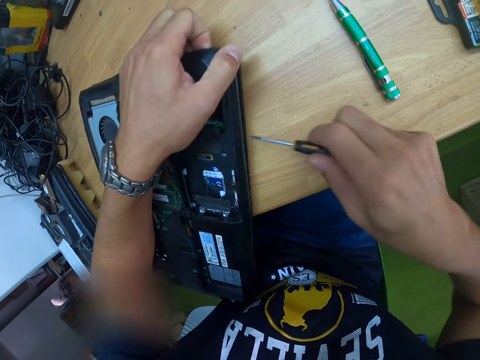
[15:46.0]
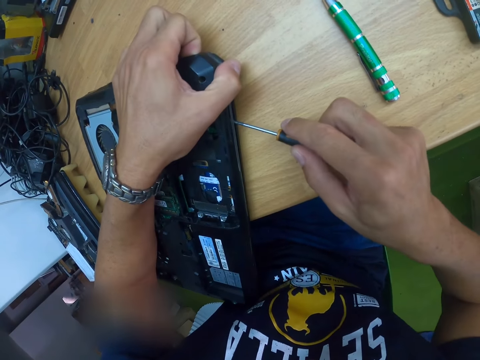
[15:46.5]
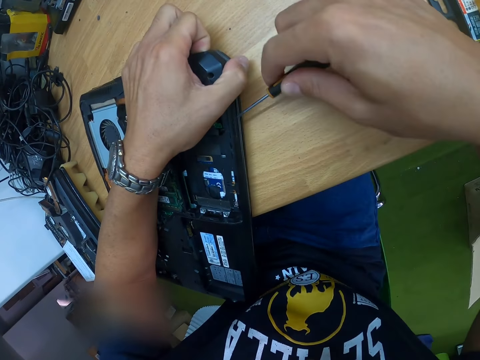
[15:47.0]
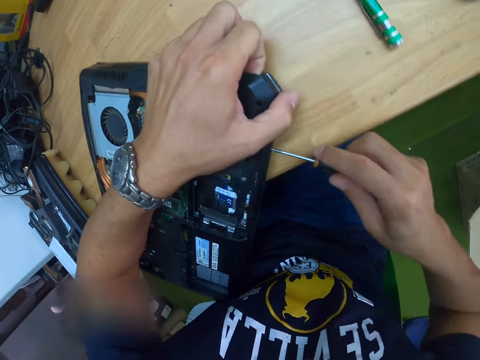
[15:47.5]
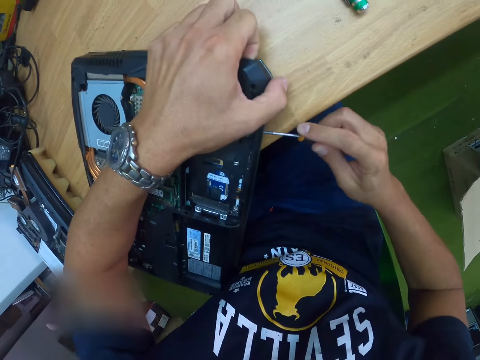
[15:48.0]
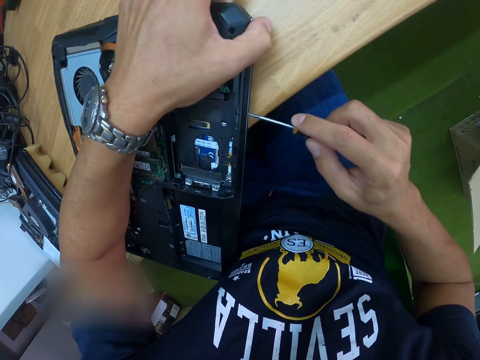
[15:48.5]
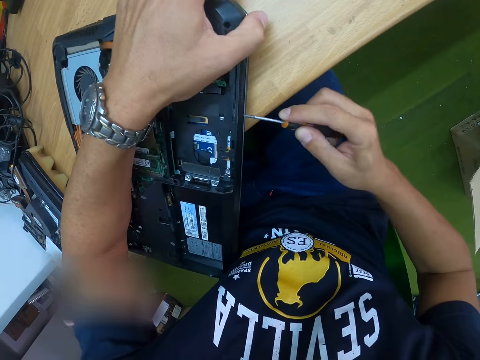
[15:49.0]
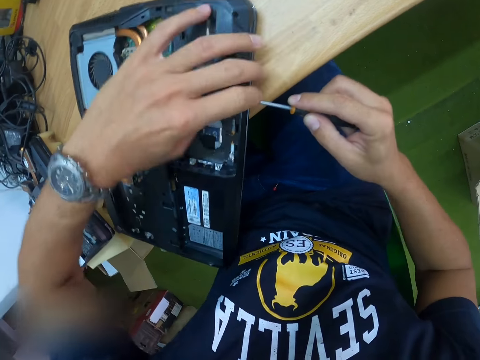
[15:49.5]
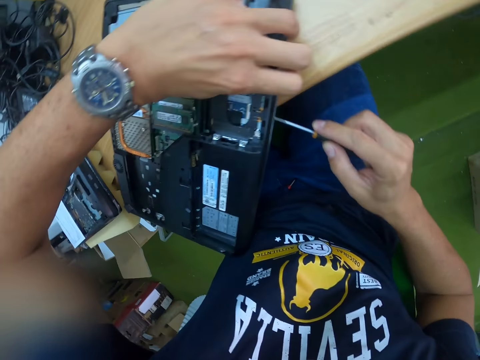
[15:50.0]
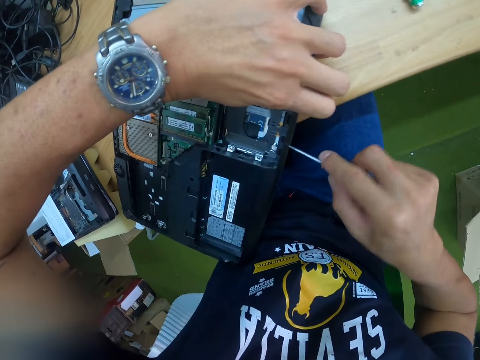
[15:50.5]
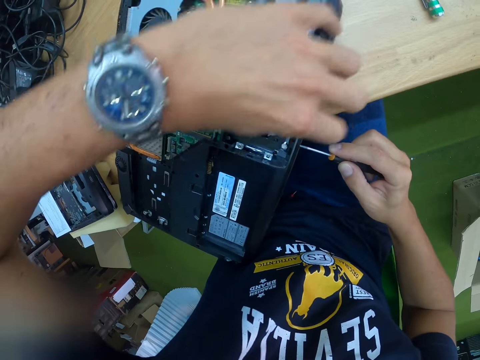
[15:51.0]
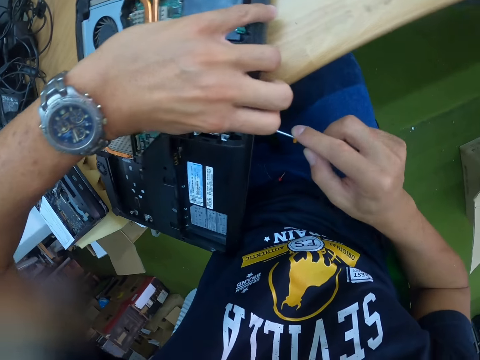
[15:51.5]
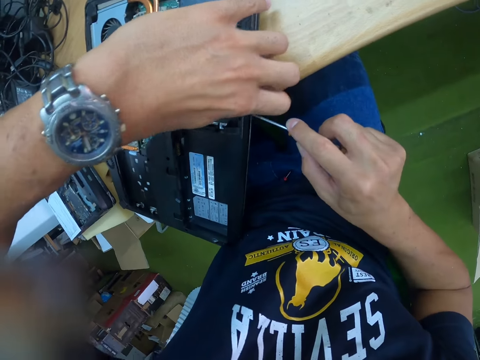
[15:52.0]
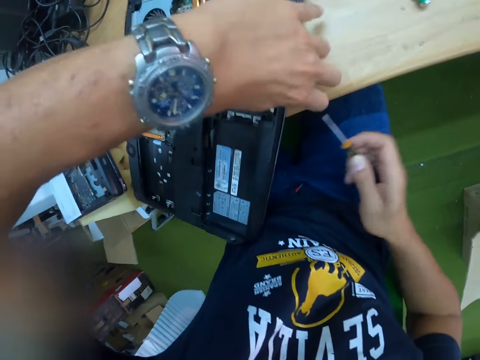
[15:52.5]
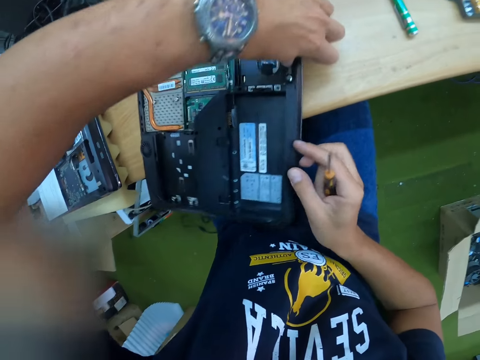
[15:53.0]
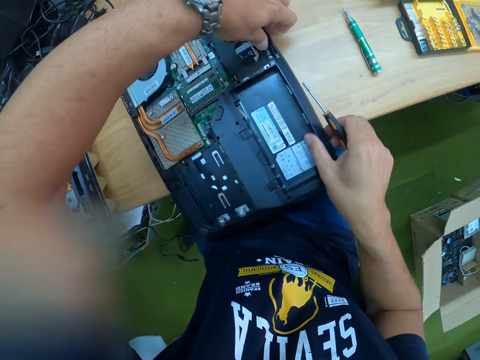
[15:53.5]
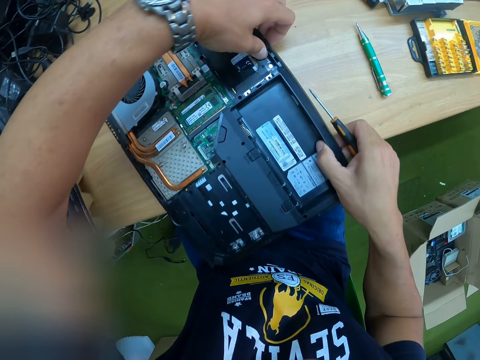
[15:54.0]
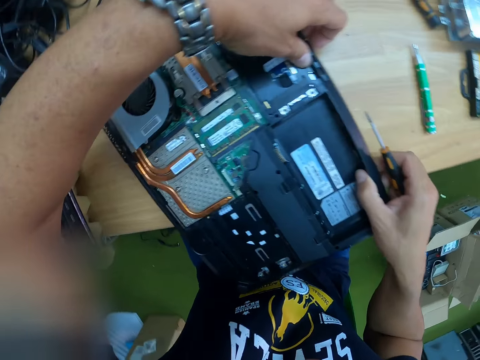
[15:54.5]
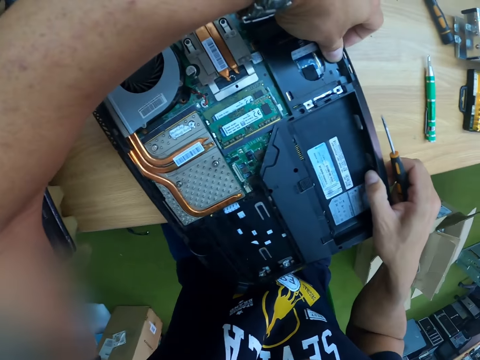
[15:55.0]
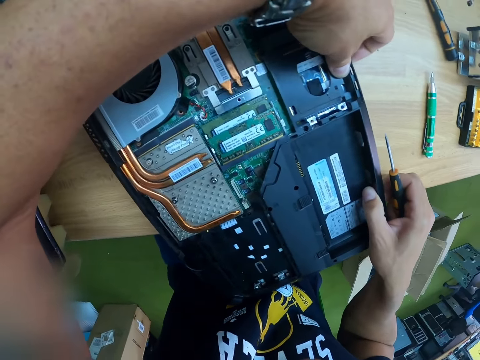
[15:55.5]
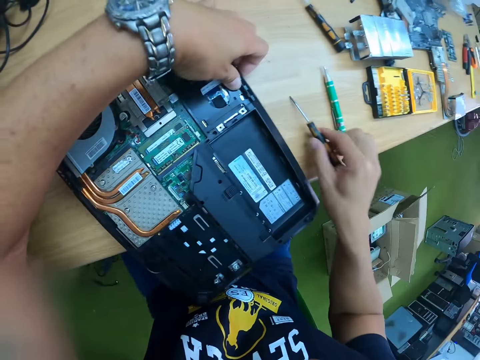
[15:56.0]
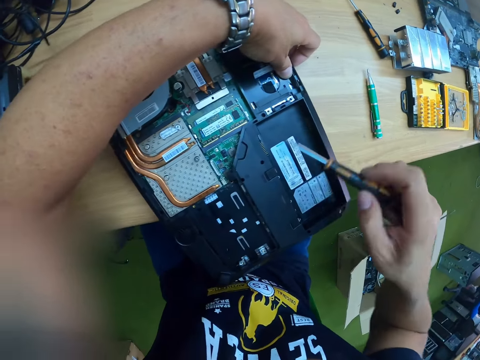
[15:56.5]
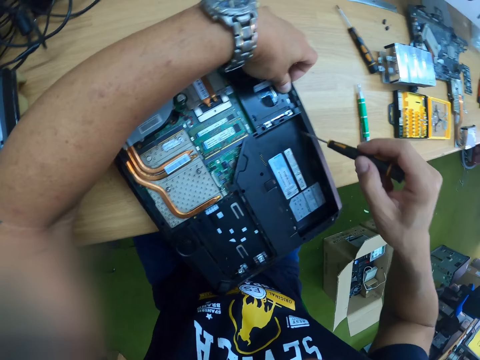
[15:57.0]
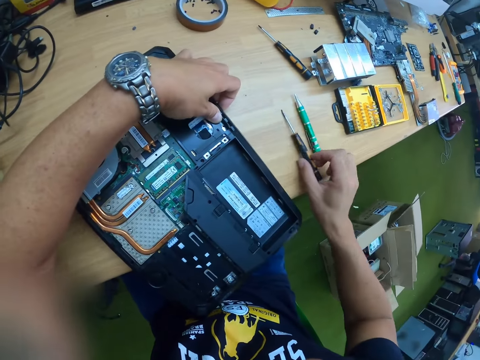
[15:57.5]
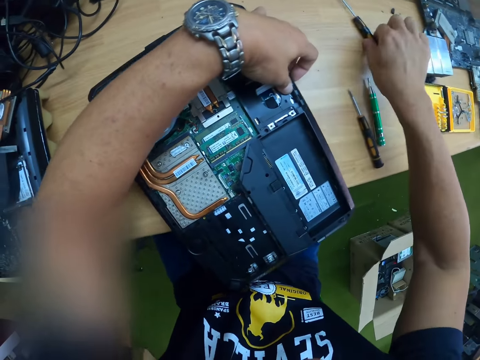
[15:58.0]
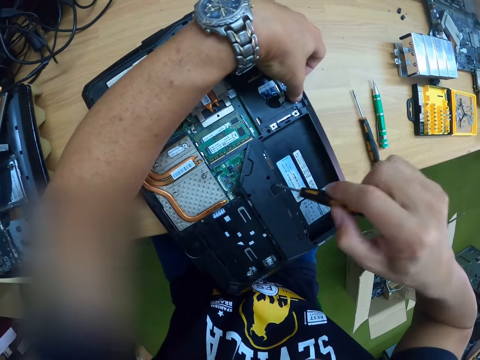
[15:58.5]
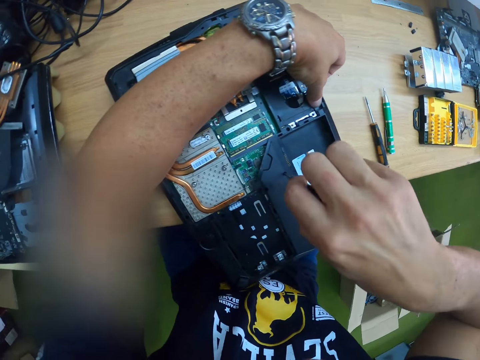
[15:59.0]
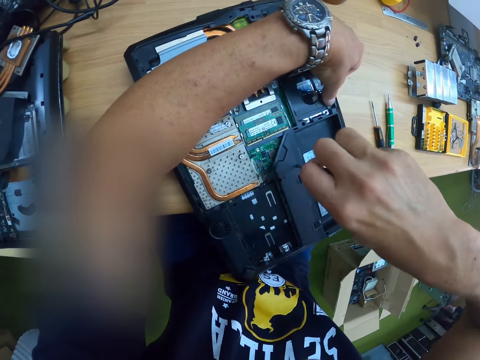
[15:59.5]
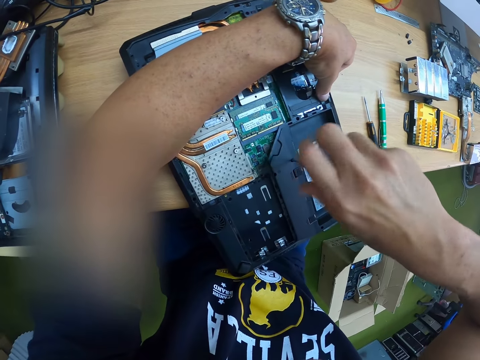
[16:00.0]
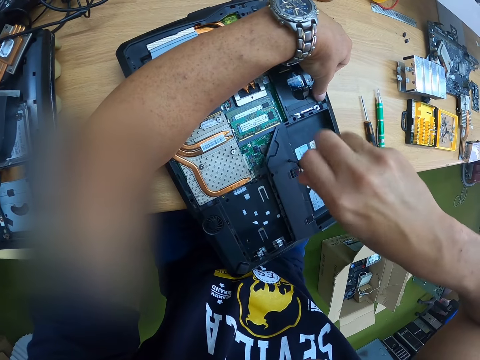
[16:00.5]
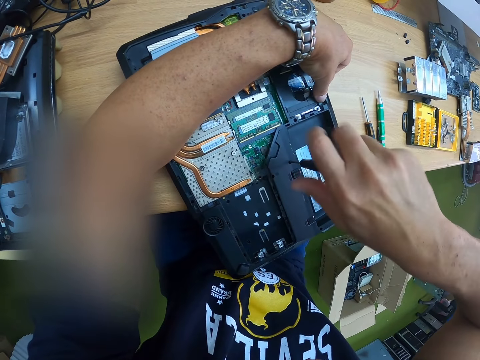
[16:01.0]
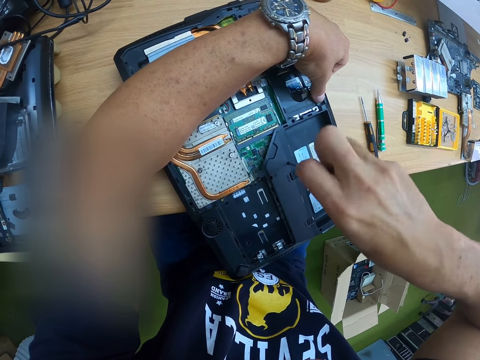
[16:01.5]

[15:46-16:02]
The camera wearer moves the laptop on the table. He holds the laptop with his left hand. He touches the table. He places the black screwdriver on the table with his right hand. He picks the black screwdriver from the table with his right hand. He unscrews a screw from the bottom casing with the black screwdriver in his right hand.

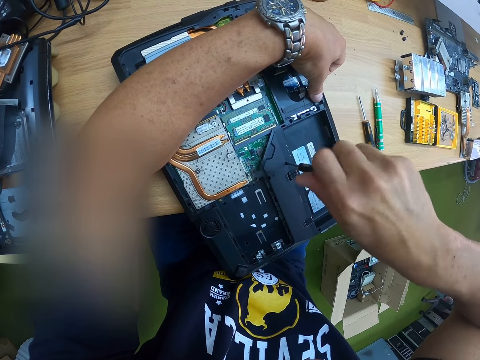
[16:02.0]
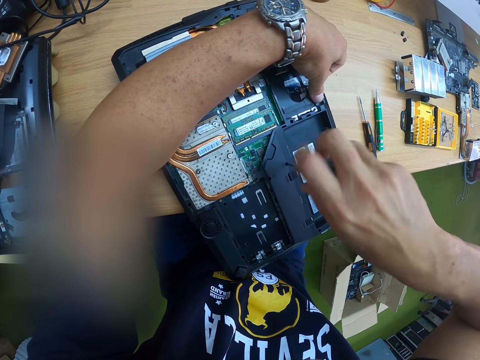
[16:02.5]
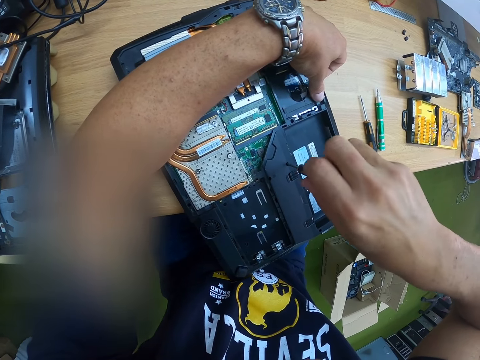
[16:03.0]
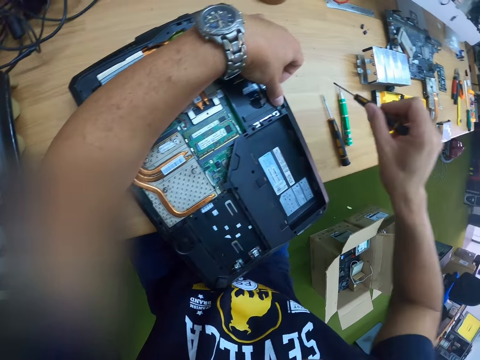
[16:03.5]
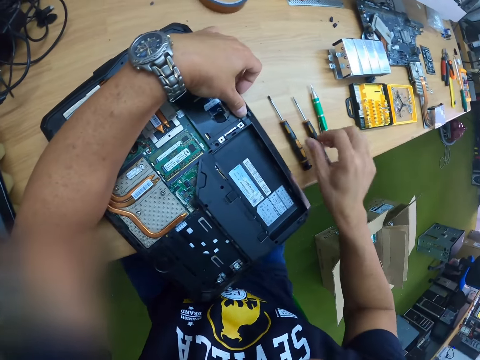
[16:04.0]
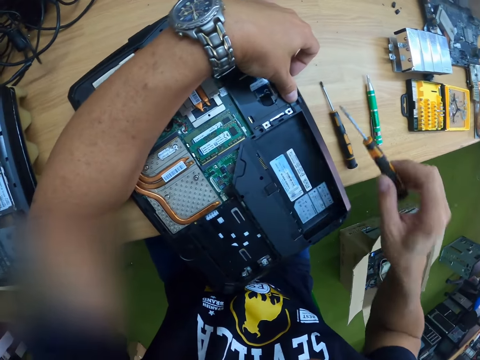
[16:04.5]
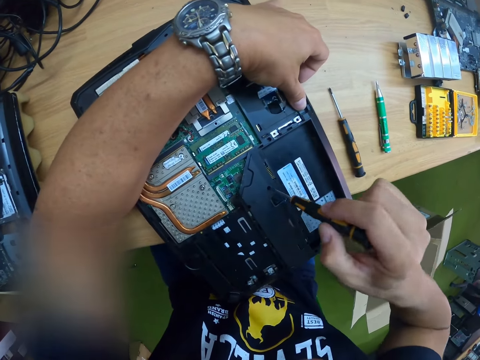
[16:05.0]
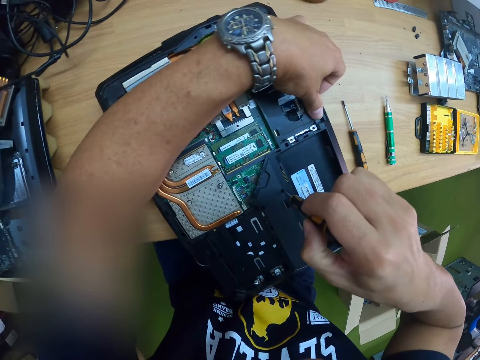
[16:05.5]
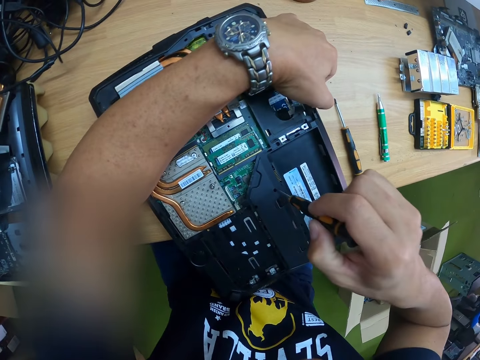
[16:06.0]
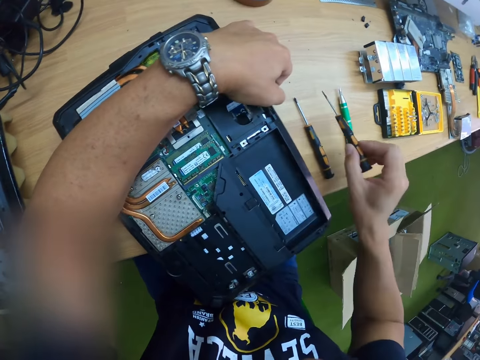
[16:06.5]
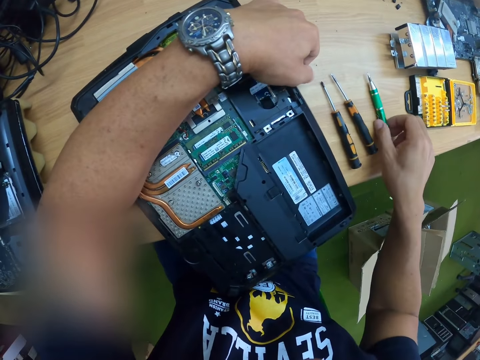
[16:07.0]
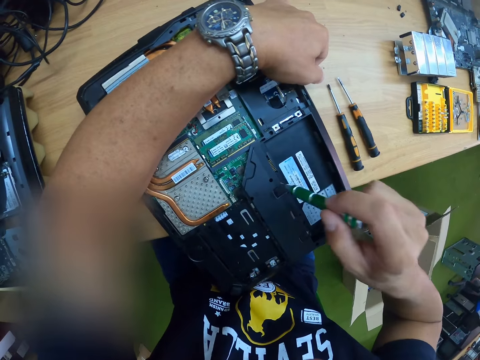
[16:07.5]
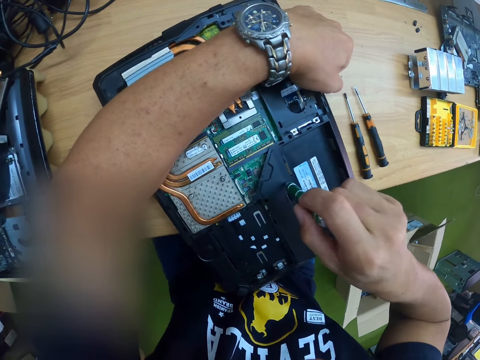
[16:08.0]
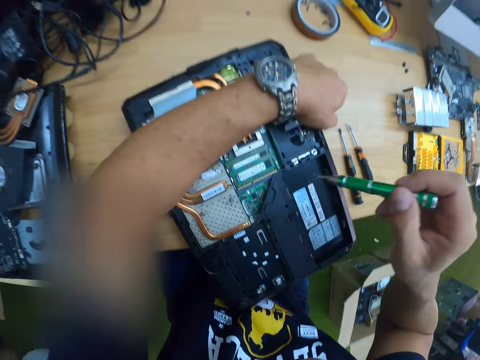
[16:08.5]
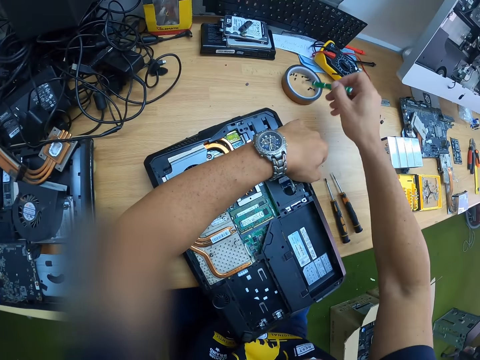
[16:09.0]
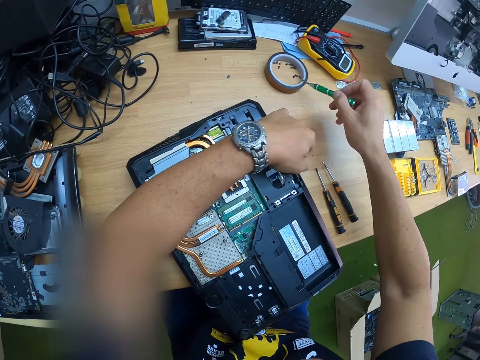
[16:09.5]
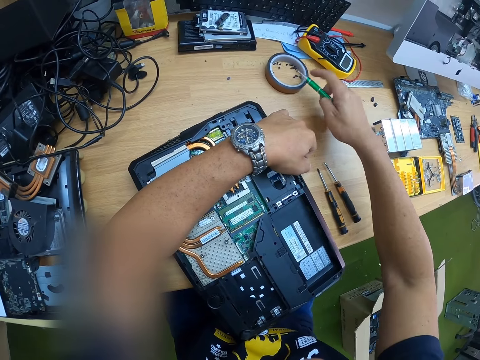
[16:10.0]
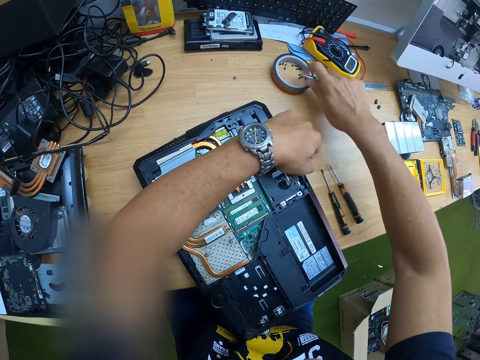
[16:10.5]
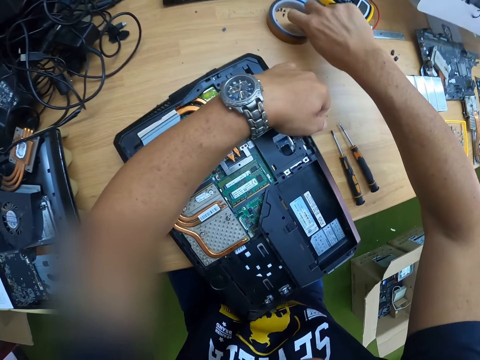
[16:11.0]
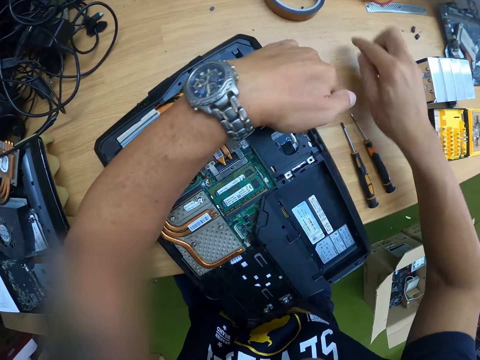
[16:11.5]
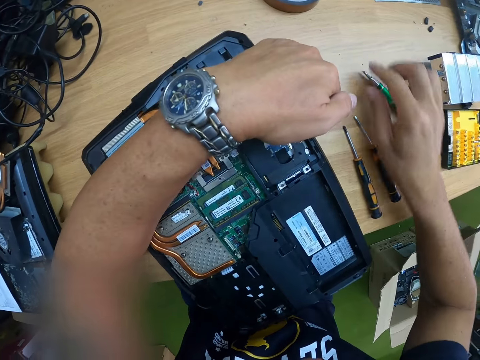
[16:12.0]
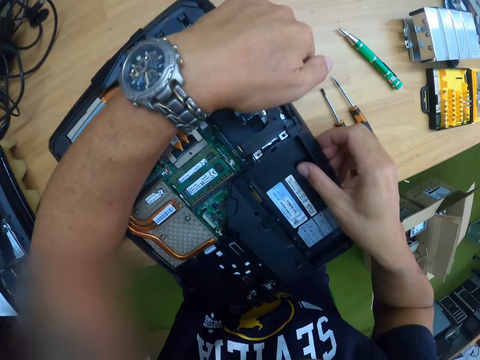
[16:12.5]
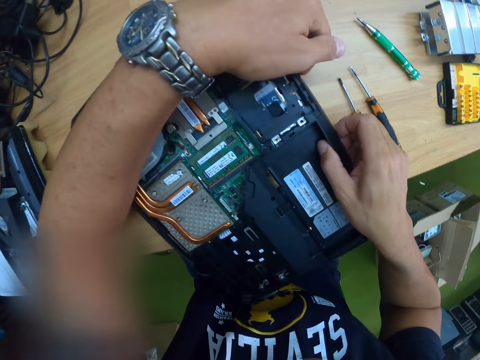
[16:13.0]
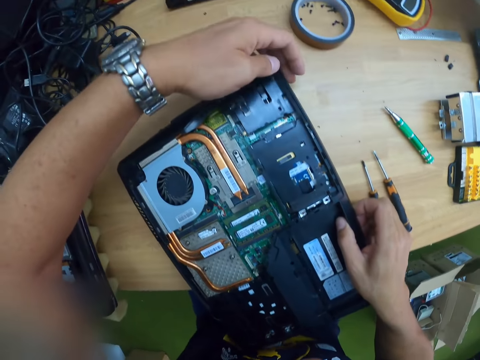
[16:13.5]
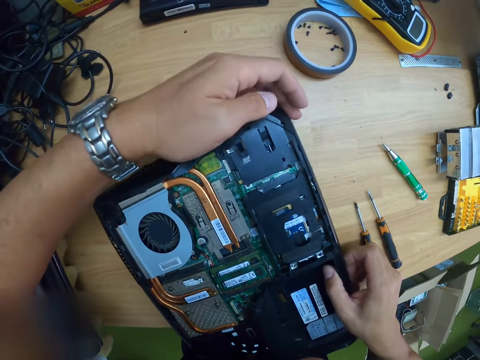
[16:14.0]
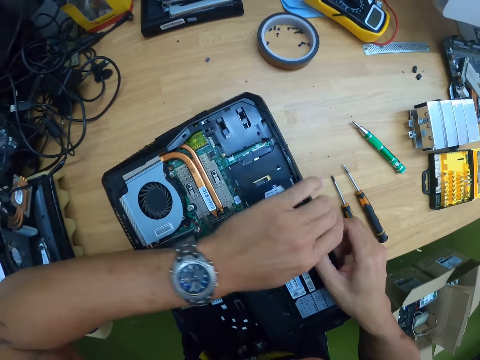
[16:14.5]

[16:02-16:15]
The camera wearer places the screwdriver on the table with his right hand. He picks a black screwdriver from the table with his right hand. He uses the screwdriver on the keyboard part of the laptop. He places the black screwdriver in his right hand on the table. He picks the green screwdriver from the table with his right hand. He picks a screw with the screwdriver. He unscrews the screw from the bottom casing of the laptop computer with the green screwdriver in his right hand. He drops the screwdriver. He puts the screw on the tip of the screwdriver in his right hand in the masking tape ring on the table. He places the green screwdriver in his right hand on the table. He moves his hand around the laptop. He pulls the bottom casing of the laptop computer with both hands.
